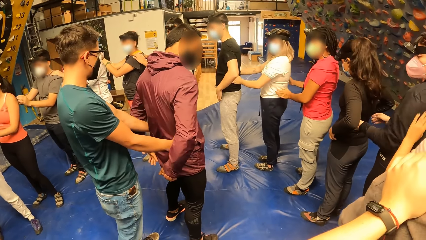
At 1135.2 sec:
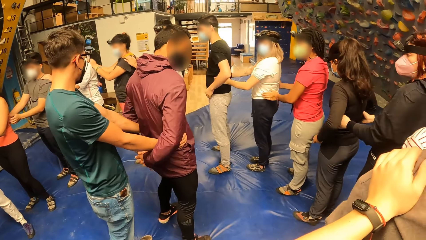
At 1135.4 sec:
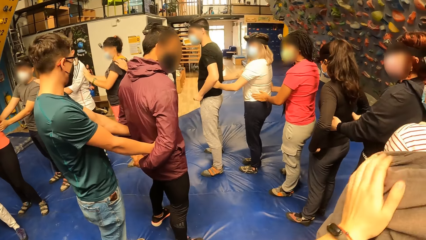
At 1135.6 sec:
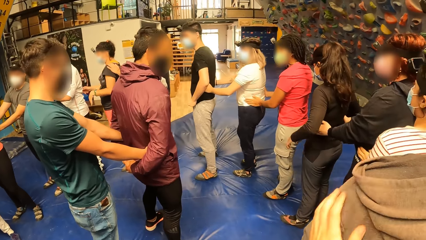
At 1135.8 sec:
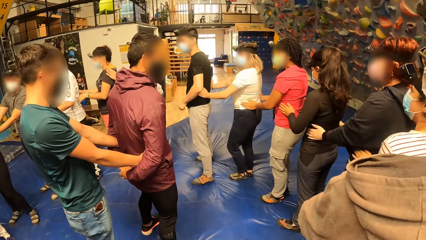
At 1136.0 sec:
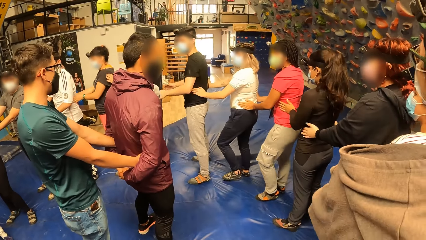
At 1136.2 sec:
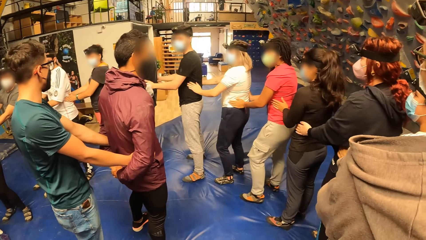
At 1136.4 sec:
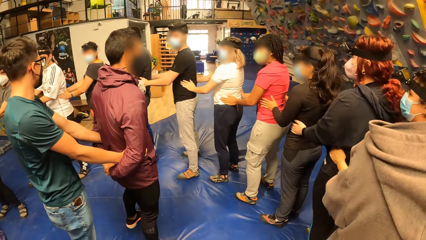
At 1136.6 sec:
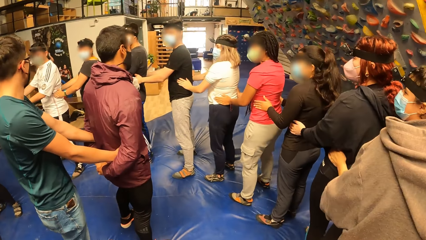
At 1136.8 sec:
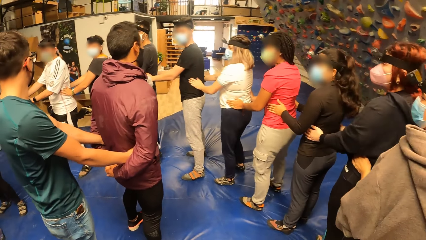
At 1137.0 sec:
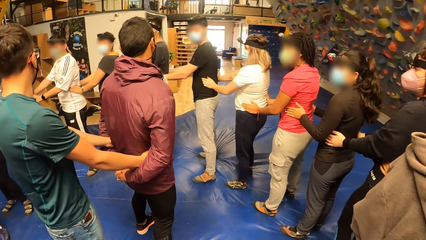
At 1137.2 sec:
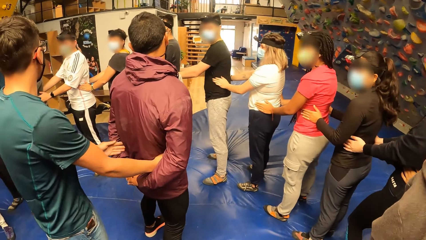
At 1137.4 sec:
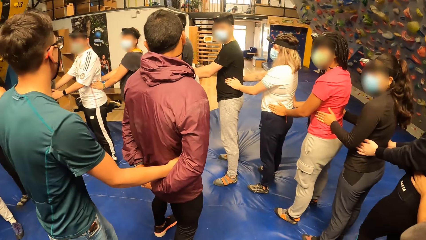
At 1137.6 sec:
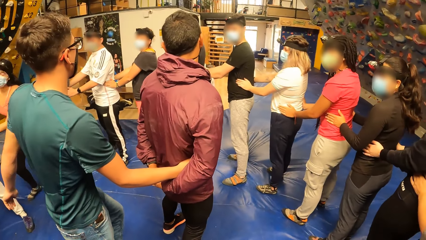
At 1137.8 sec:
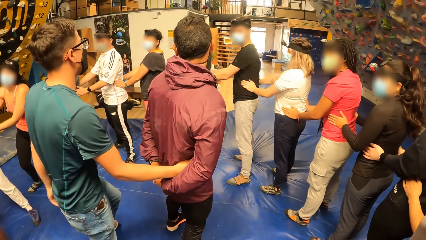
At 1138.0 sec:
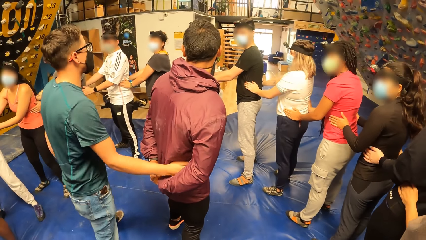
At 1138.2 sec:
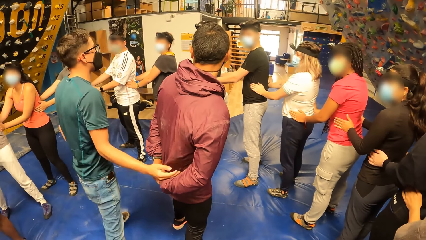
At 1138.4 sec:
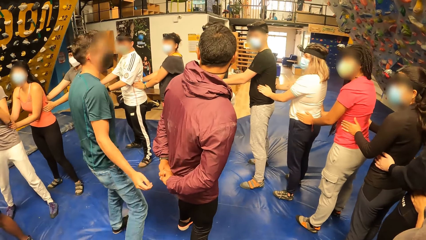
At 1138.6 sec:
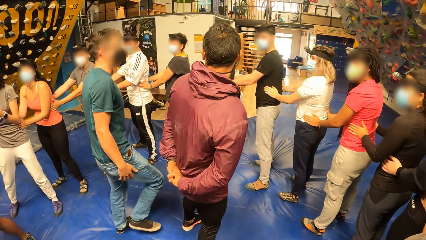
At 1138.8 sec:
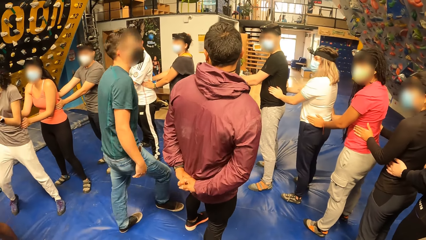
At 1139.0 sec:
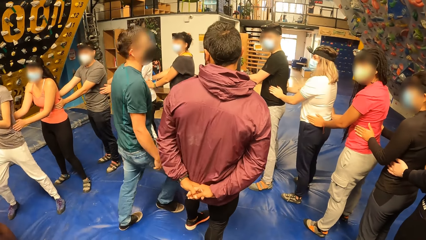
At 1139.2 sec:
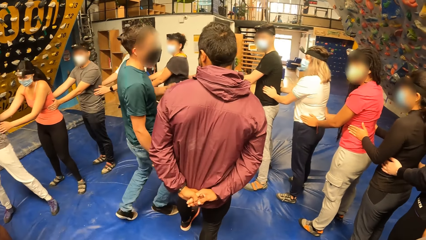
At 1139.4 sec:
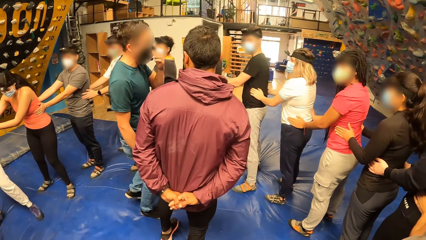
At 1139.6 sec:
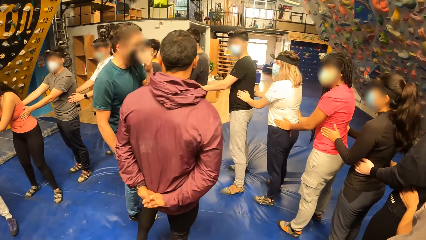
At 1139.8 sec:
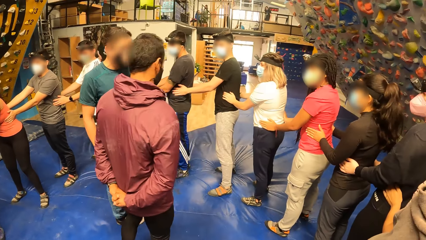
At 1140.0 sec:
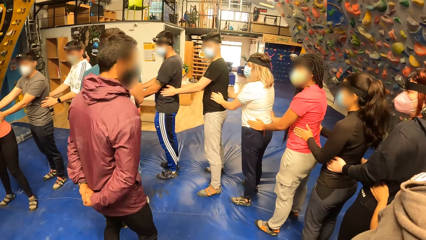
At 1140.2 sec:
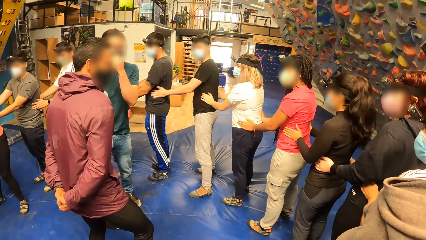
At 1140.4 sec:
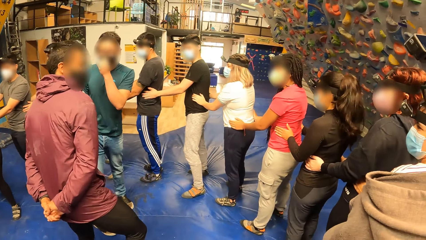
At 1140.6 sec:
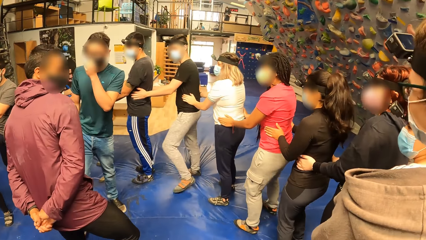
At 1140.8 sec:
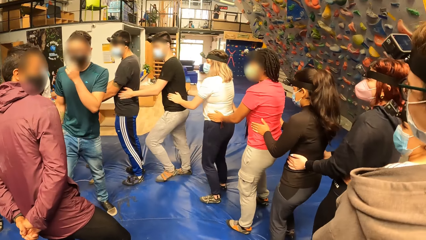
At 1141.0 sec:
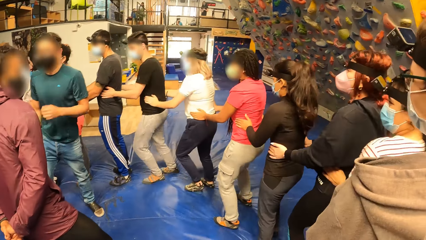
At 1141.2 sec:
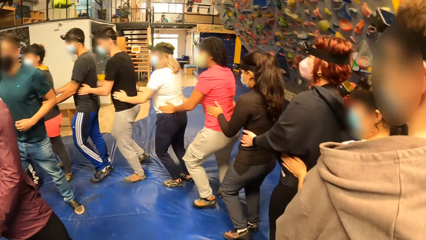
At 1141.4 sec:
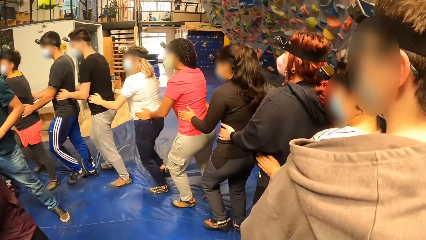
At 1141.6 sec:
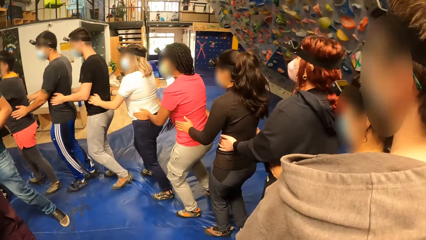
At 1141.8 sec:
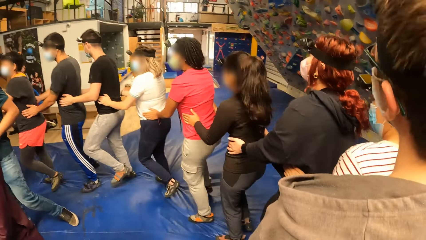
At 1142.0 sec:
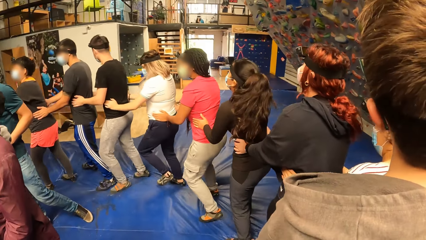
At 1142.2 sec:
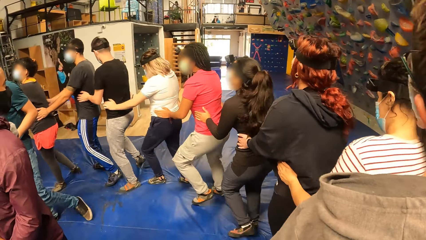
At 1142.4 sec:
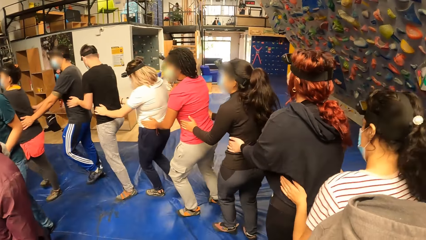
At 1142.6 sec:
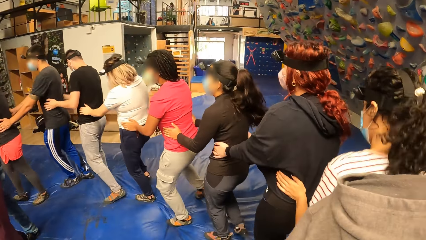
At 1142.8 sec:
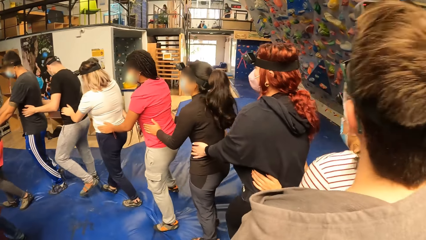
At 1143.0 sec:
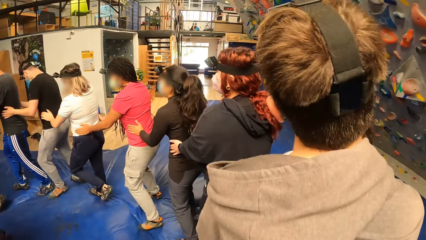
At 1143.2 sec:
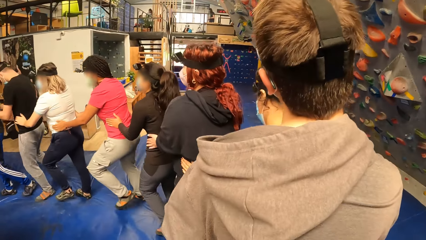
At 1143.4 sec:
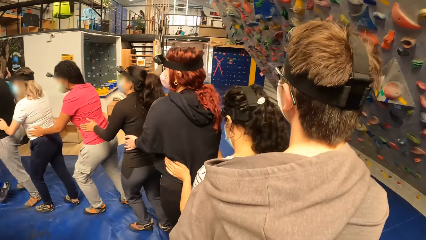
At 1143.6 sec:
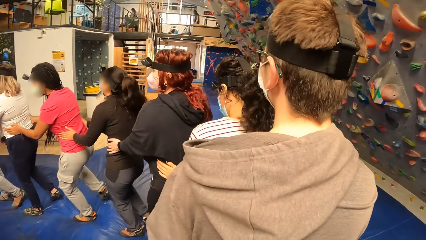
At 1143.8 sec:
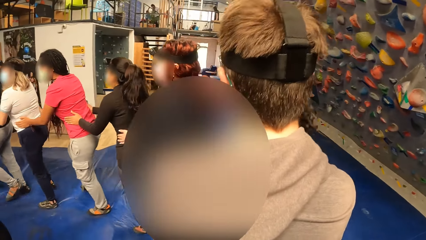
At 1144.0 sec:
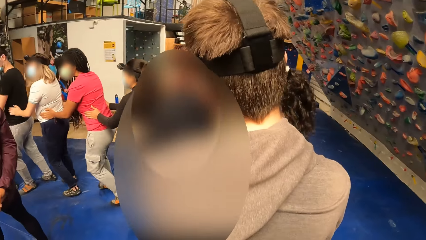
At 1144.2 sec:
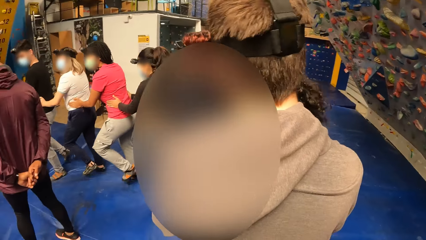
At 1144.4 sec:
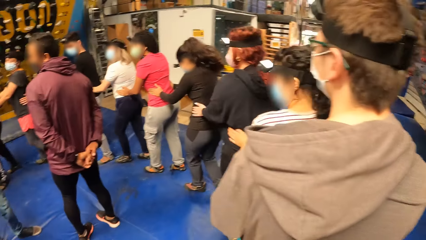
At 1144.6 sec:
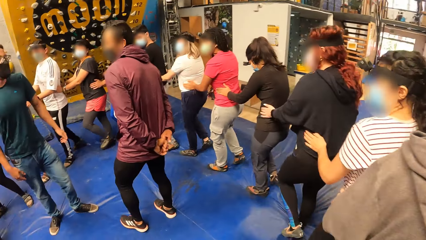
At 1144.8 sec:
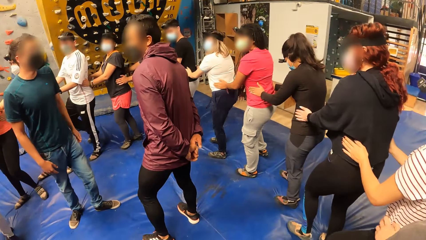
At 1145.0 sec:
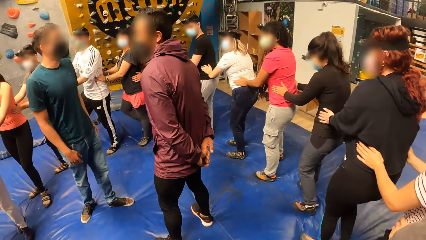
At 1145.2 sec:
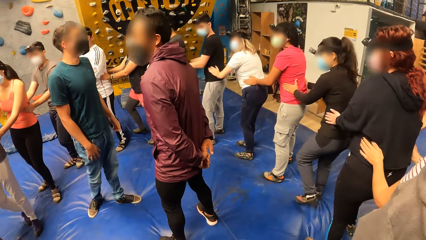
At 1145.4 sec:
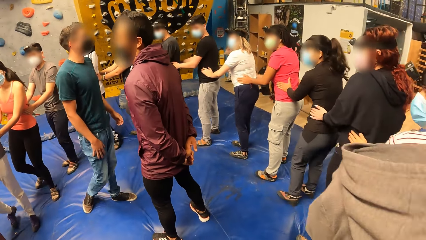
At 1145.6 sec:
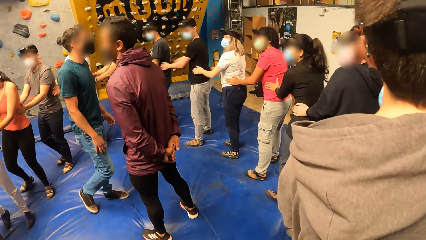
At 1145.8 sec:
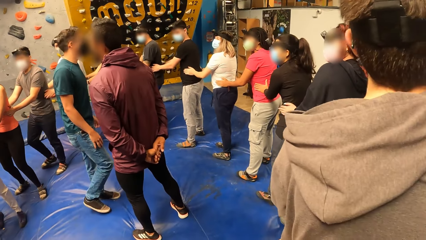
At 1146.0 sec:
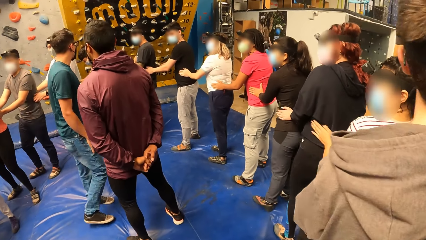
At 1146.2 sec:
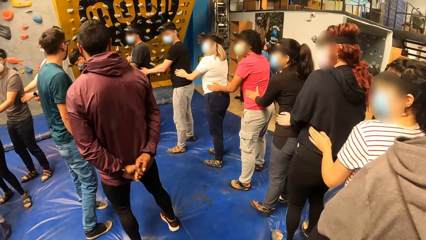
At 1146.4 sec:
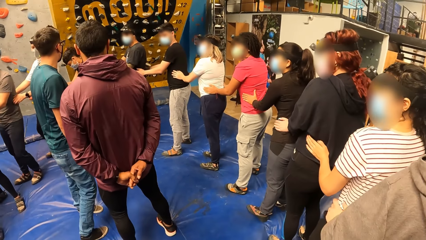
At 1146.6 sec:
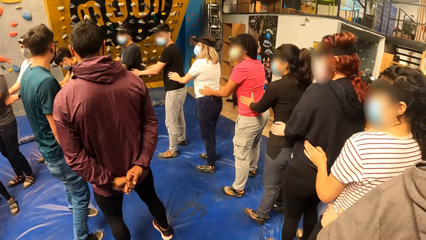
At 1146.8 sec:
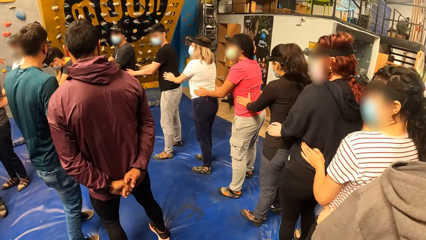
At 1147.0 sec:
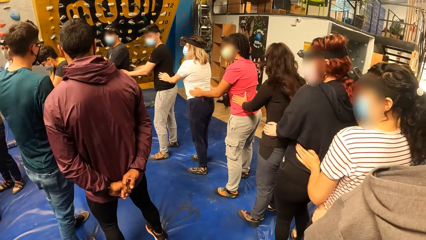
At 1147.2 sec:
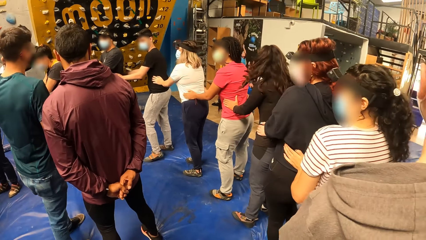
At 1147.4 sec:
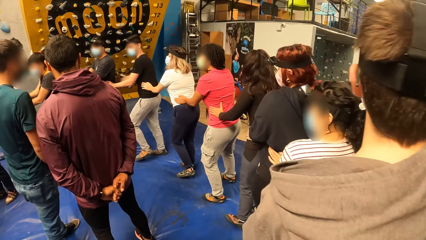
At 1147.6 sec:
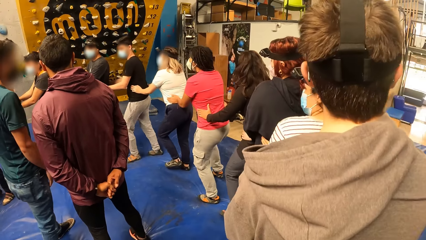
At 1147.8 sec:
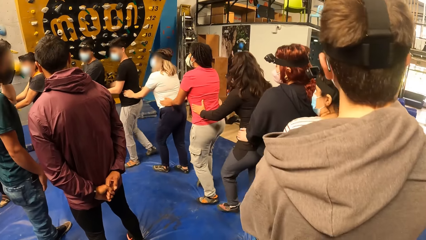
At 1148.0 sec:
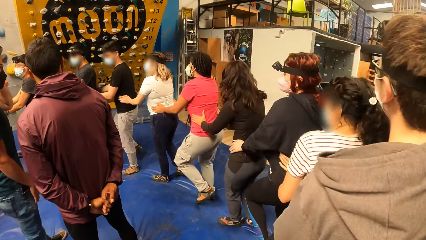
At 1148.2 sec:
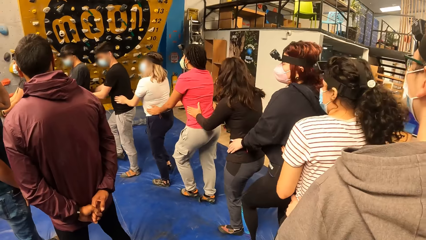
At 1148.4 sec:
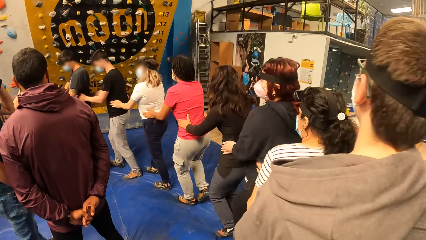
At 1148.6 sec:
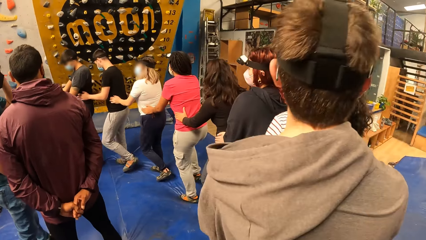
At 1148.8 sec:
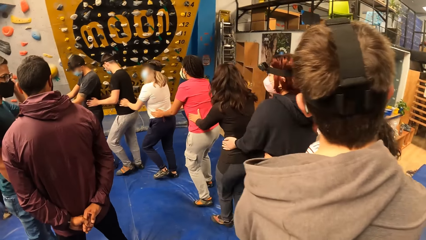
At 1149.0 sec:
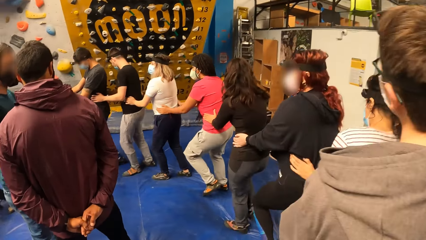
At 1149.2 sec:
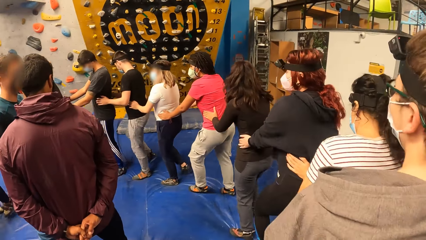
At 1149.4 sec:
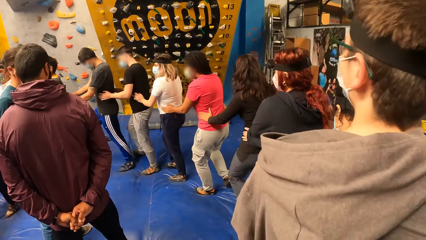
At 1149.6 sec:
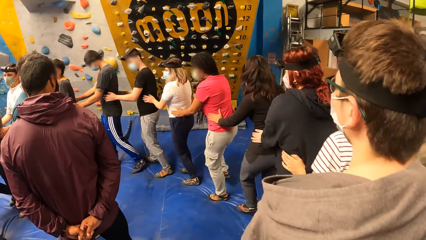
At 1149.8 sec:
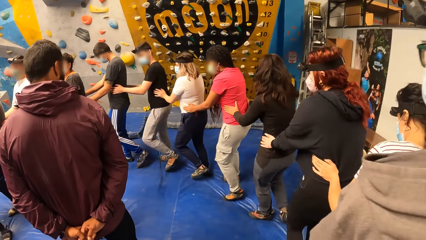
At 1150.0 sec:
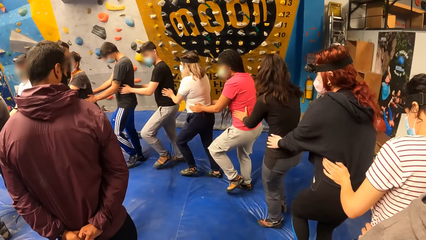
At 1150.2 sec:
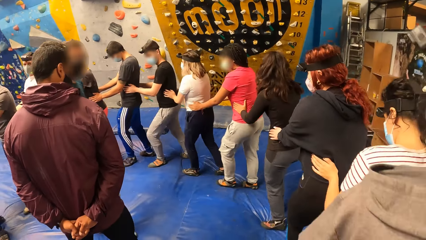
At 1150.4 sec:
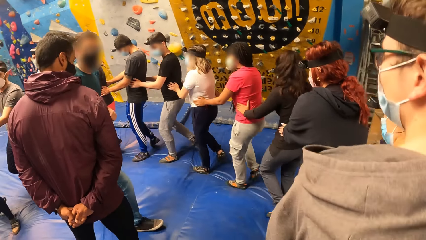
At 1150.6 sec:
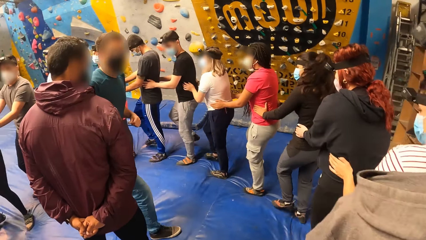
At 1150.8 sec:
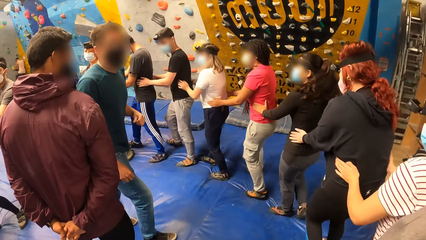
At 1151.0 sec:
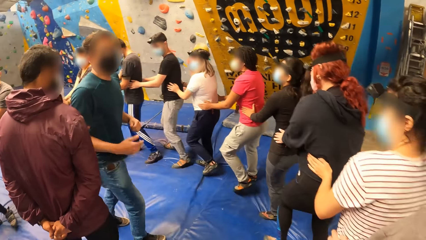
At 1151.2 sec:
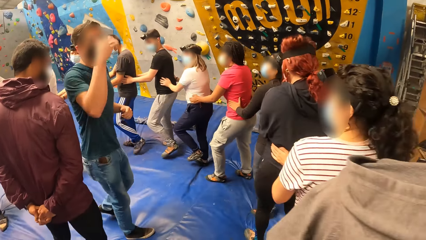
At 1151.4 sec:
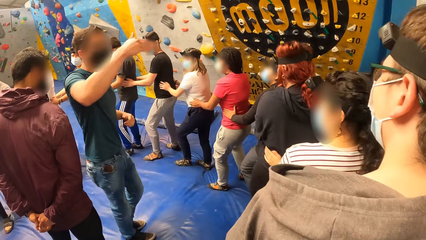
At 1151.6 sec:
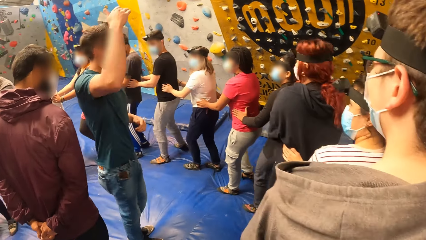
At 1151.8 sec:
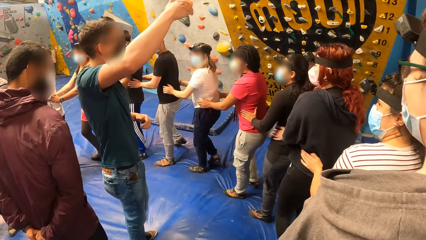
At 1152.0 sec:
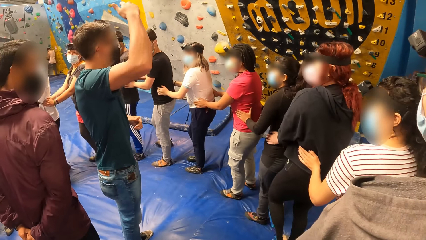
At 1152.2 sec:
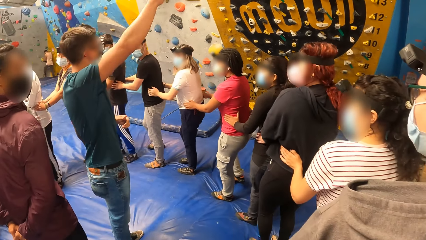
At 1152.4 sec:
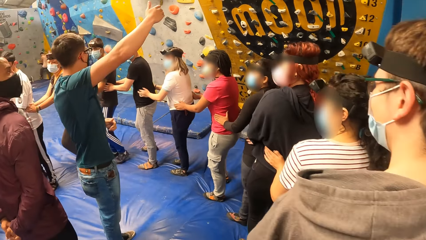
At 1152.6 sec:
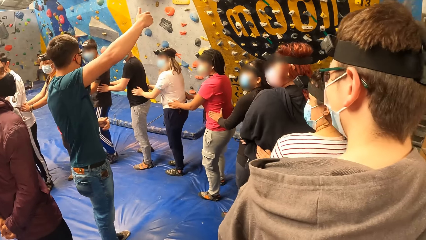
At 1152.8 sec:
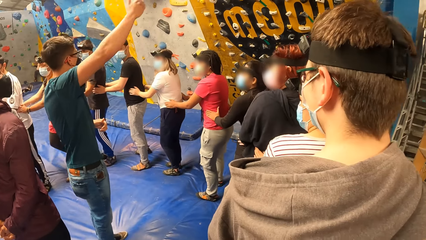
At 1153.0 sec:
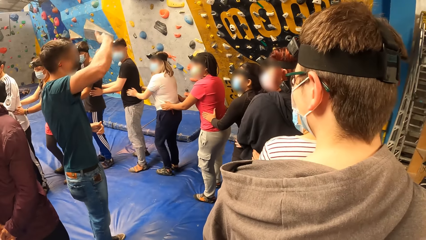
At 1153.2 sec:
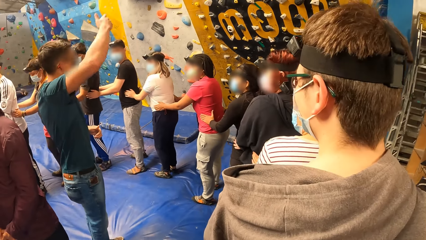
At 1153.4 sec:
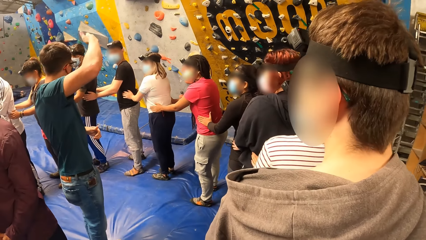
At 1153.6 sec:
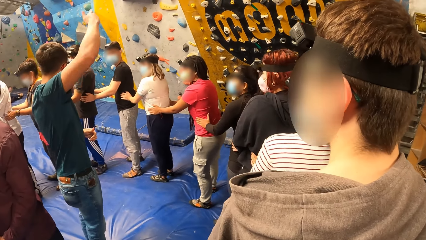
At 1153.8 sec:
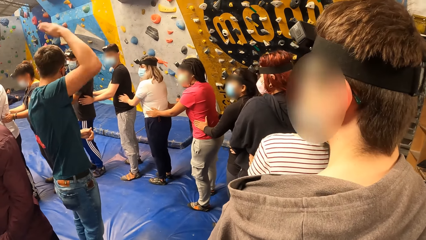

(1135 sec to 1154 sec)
The camera wearer holds a person's waist. They walk with the group of people round a man and another man. They play a circle pattern game. The first man interacts with the group of people.
